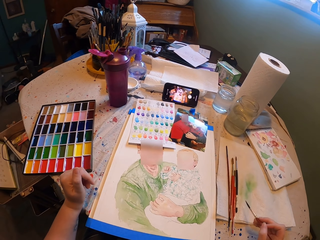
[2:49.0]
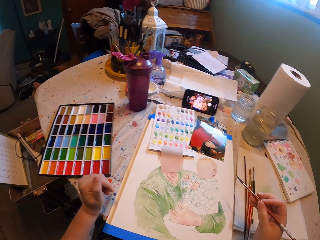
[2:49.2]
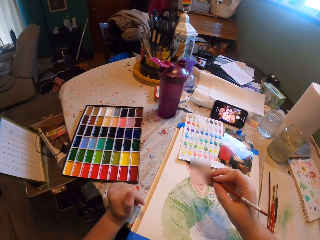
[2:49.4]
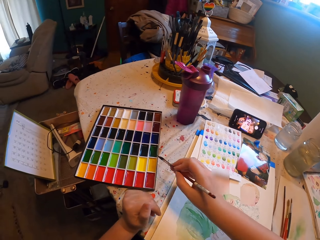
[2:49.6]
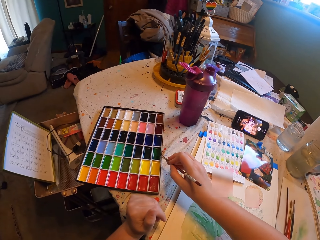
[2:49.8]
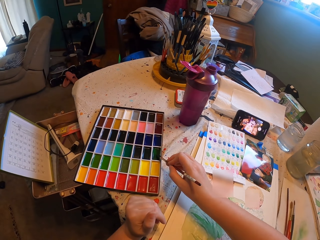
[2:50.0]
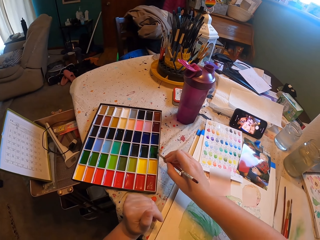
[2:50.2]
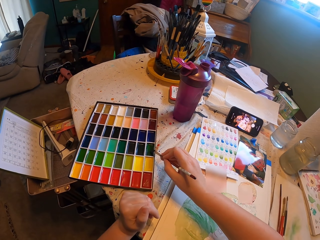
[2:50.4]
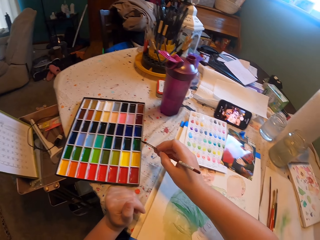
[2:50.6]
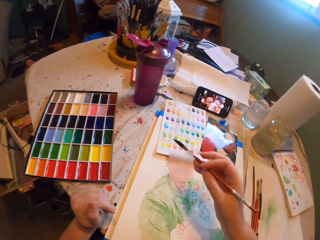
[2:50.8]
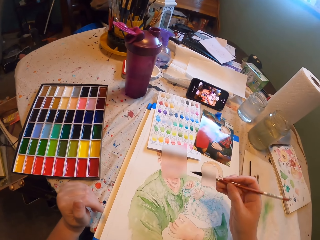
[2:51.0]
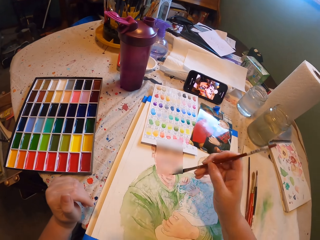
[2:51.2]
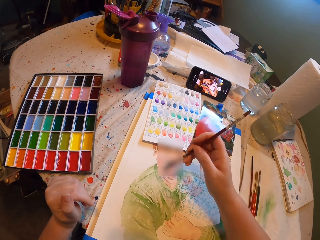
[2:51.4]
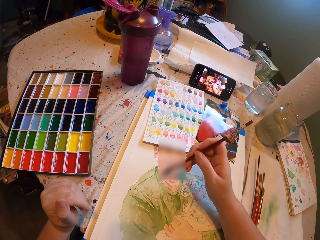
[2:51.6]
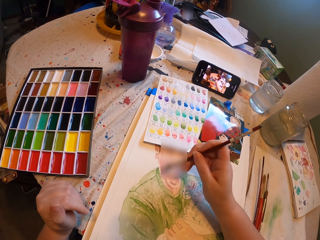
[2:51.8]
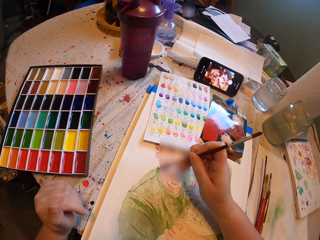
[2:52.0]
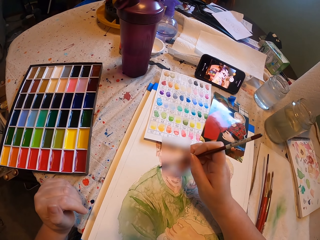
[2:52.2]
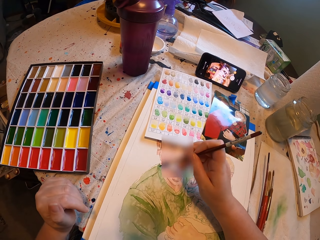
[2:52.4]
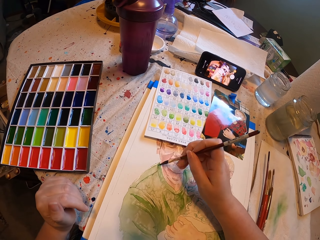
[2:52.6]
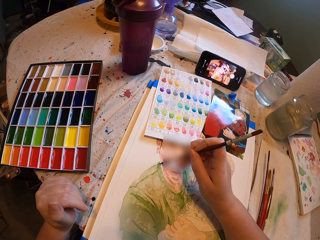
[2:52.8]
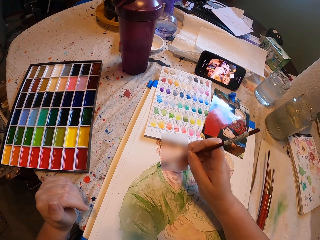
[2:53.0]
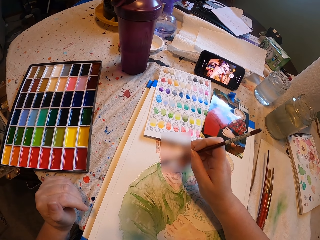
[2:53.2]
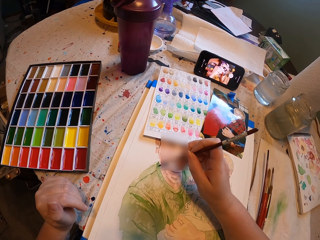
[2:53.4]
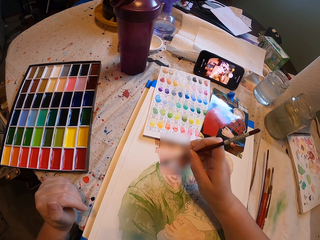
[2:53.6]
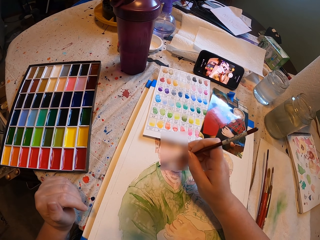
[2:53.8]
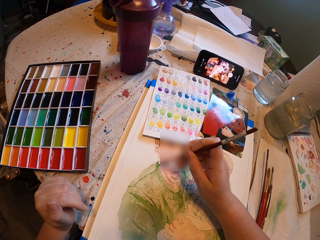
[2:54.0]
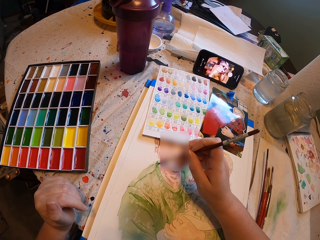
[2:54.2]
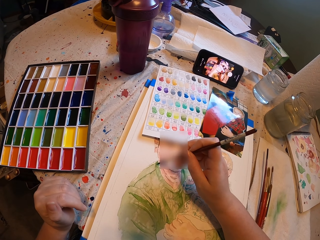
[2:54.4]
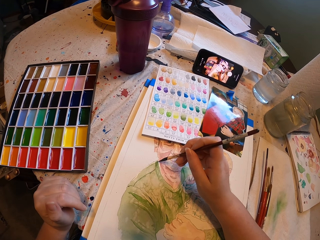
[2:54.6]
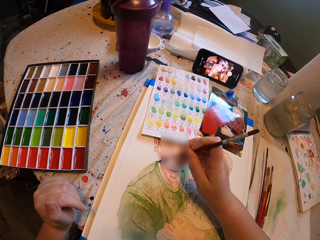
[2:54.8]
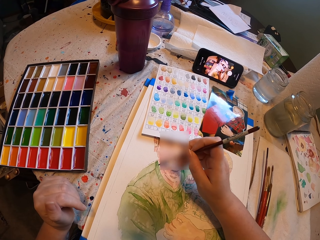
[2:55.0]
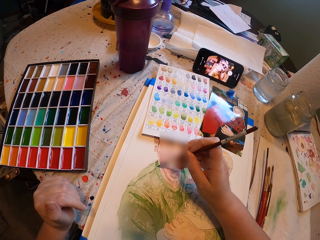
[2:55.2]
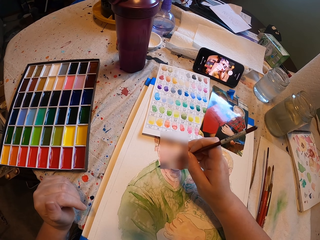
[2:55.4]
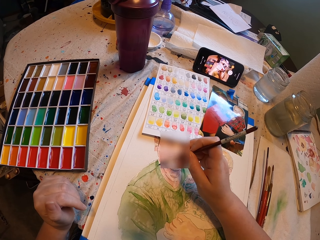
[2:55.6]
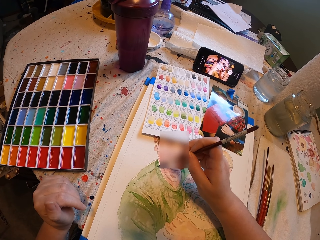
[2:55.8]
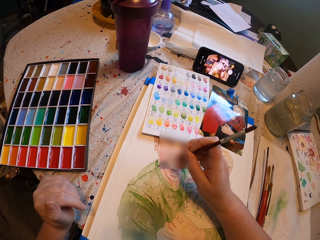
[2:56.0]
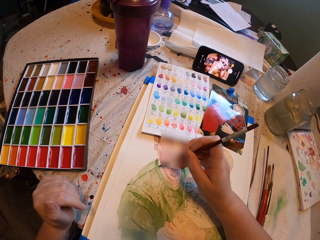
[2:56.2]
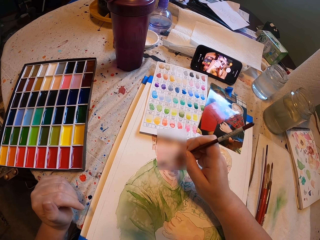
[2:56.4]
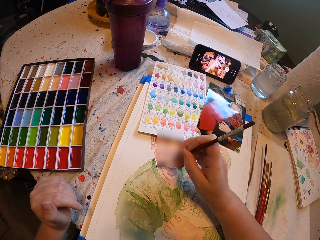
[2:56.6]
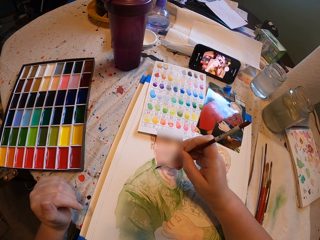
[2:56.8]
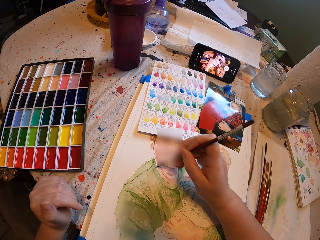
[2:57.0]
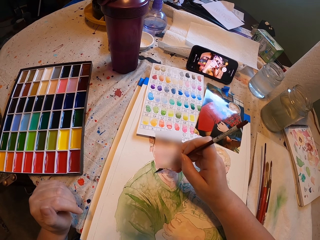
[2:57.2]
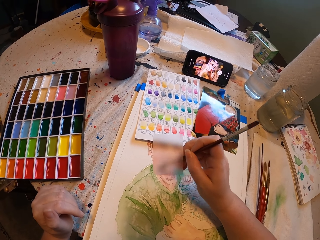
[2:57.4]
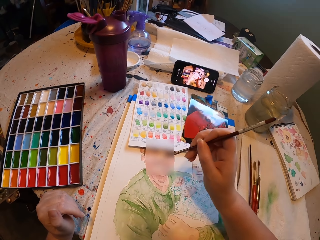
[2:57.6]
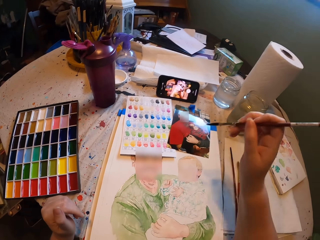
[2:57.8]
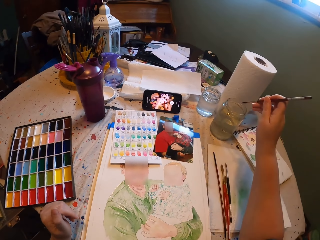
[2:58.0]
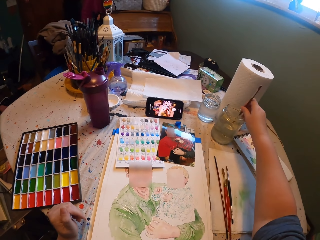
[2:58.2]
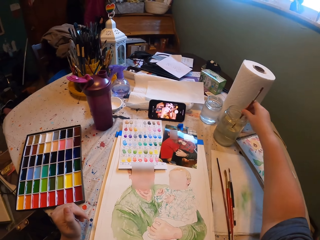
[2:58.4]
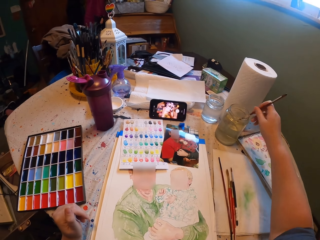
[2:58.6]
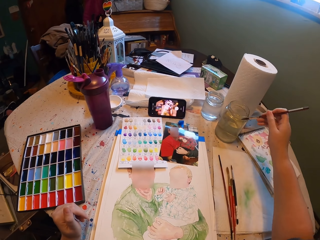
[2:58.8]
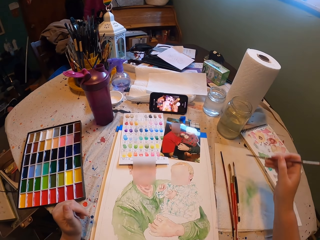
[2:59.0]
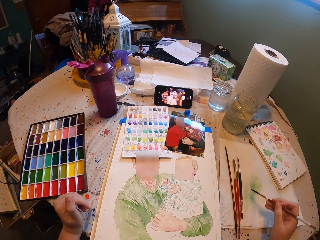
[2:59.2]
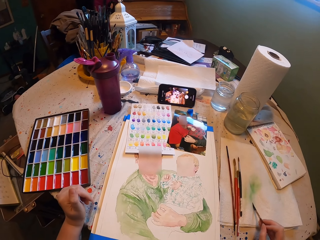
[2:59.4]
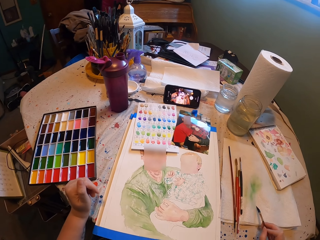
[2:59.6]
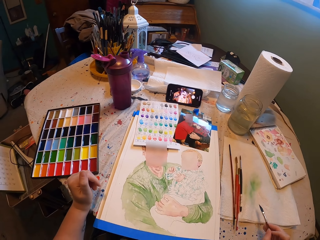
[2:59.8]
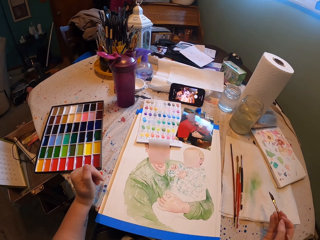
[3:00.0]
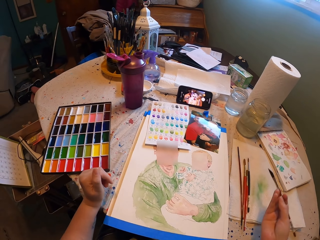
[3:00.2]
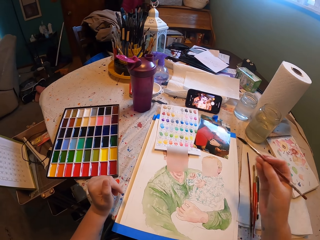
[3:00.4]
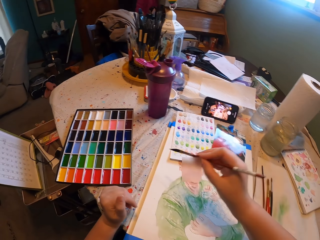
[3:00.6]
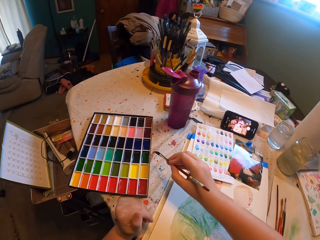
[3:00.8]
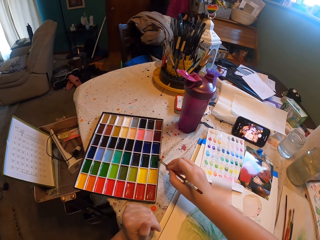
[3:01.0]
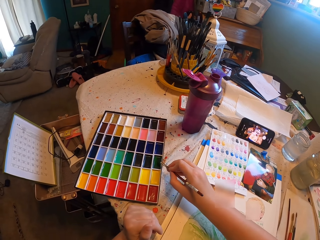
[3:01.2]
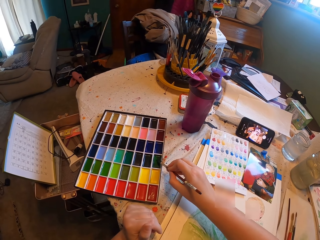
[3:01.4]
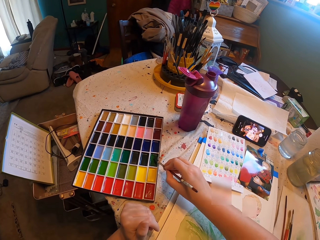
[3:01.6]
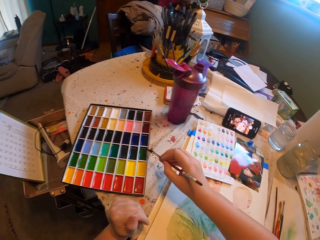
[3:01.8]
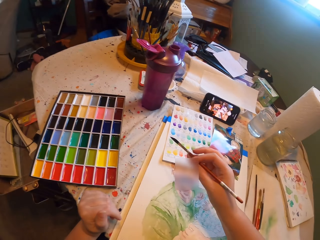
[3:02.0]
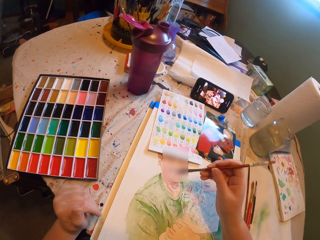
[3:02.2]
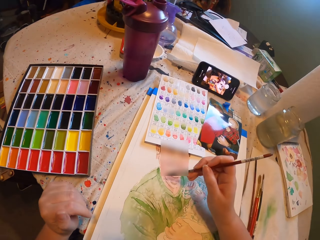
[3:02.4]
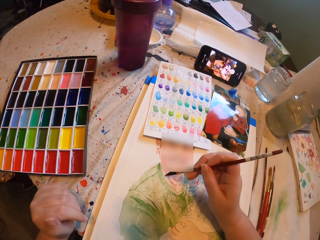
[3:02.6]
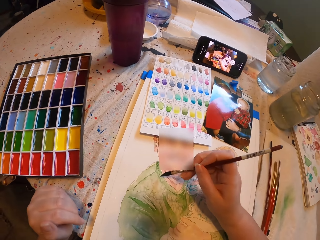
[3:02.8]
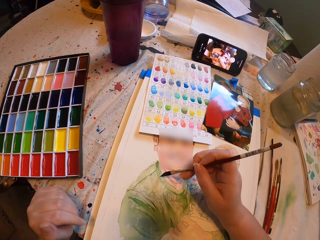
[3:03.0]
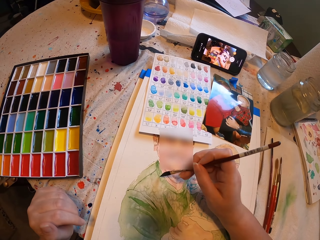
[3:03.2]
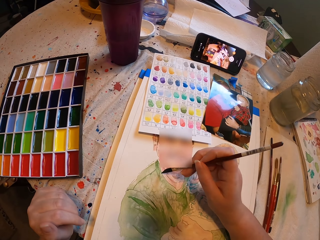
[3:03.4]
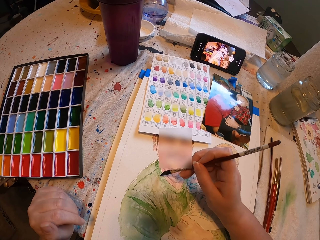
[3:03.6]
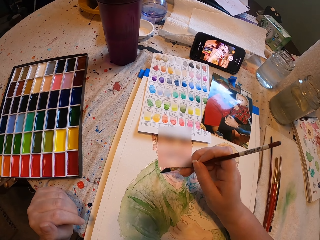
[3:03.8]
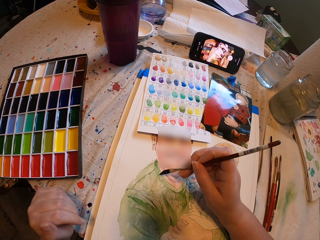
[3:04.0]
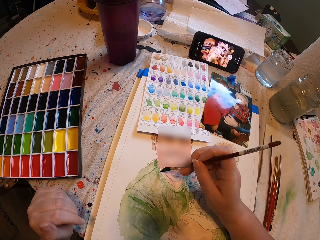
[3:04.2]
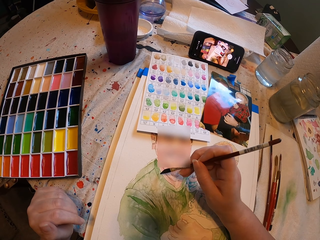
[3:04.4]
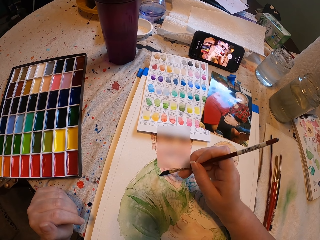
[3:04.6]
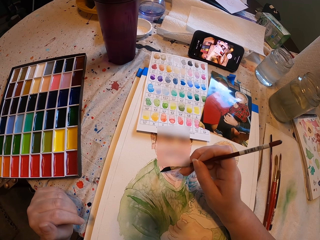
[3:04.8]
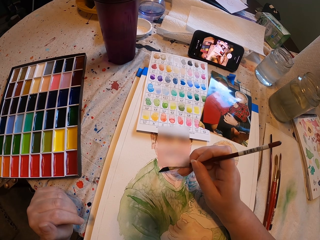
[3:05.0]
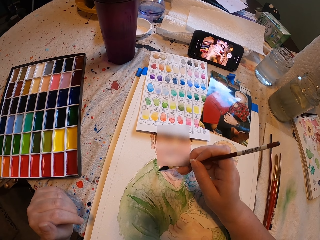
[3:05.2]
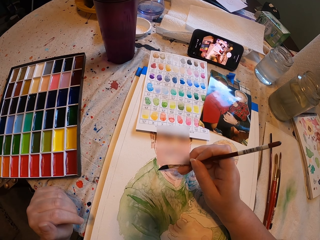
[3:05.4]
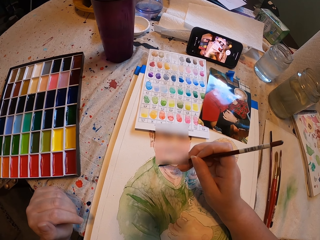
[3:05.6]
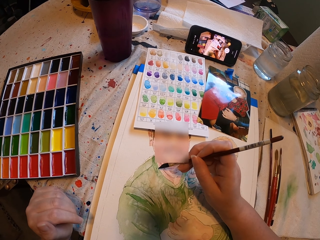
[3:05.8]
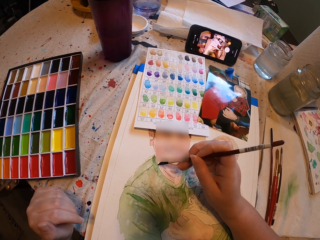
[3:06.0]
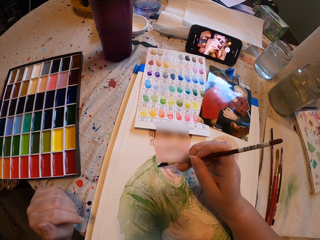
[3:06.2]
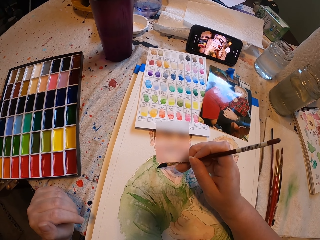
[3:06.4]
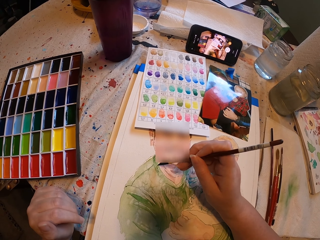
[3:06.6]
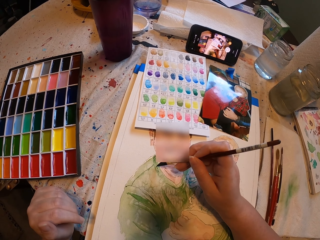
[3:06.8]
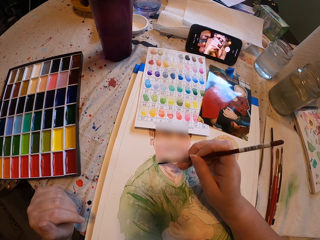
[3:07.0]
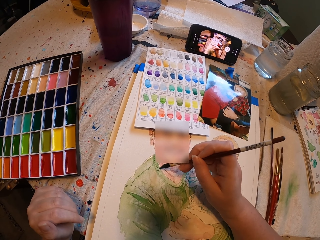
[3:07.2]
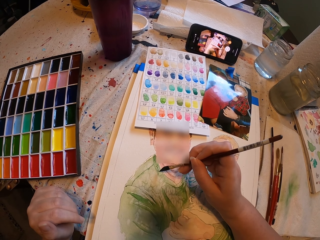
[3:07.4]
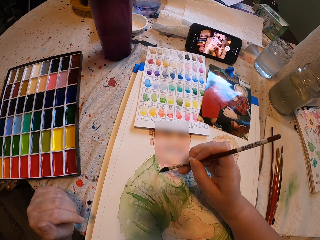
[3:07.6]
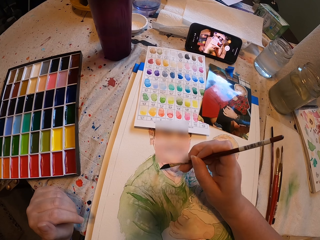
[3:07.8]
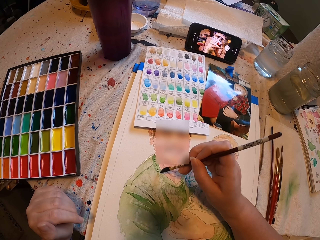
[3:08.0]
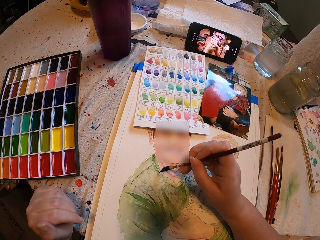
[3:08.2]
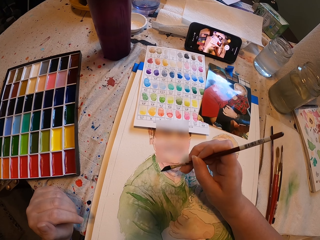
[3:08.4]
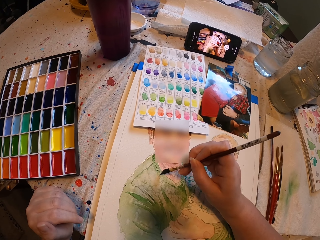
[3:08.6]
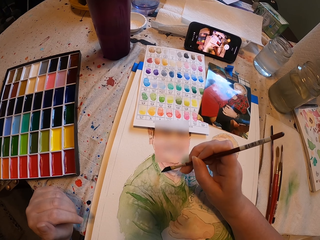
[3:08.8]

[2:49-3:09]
The camera wearer dips the brush in the paint and paints the drawing. They dip the brush in water, rub the paintbrush on a paper, remove excess water on the brush, dip the brush in the paint, and paint the drawing.

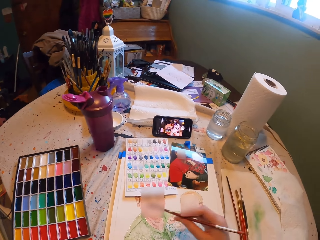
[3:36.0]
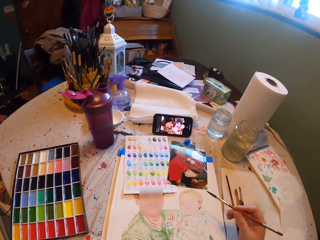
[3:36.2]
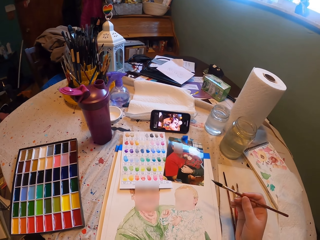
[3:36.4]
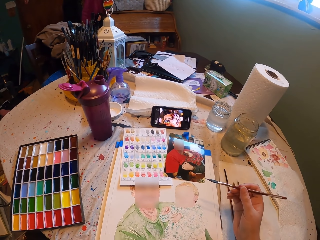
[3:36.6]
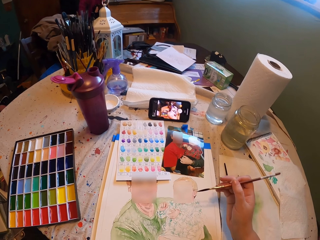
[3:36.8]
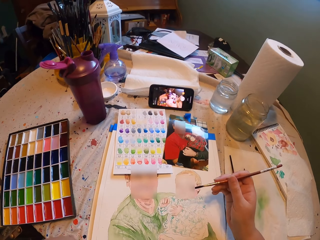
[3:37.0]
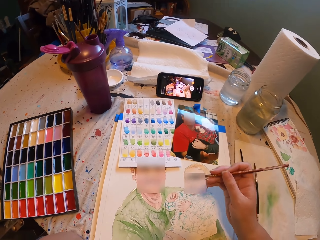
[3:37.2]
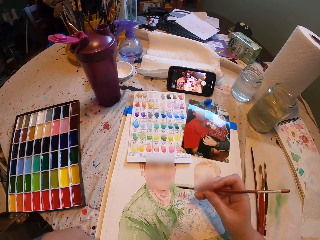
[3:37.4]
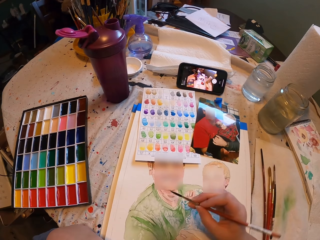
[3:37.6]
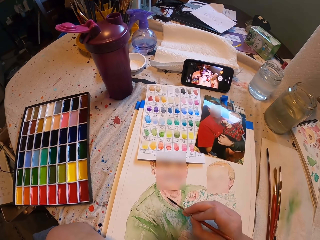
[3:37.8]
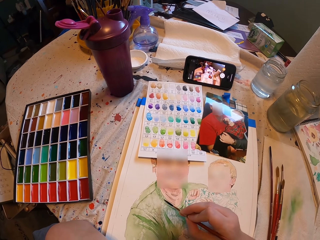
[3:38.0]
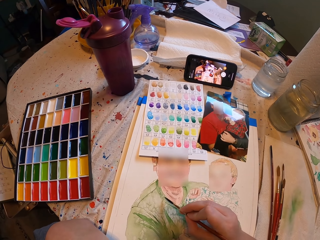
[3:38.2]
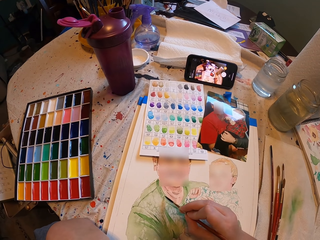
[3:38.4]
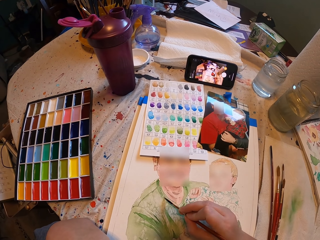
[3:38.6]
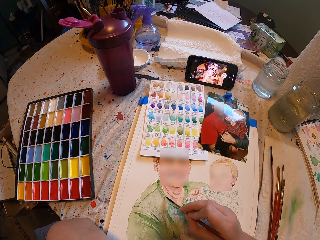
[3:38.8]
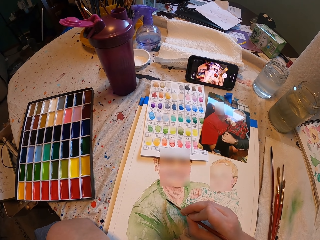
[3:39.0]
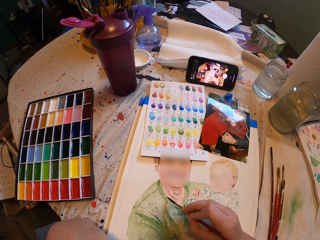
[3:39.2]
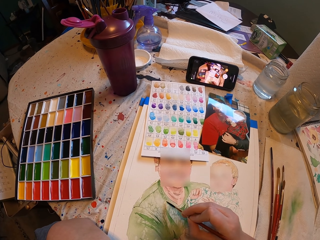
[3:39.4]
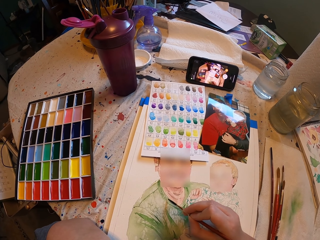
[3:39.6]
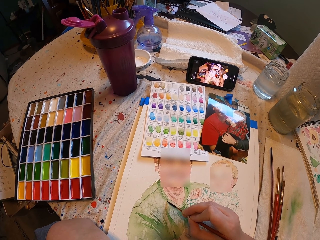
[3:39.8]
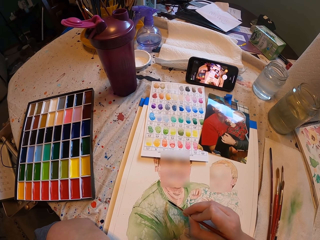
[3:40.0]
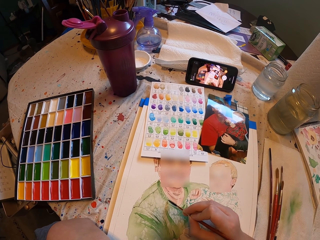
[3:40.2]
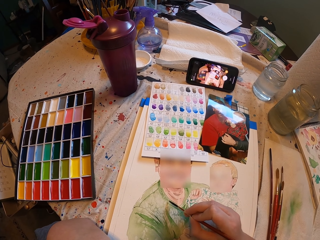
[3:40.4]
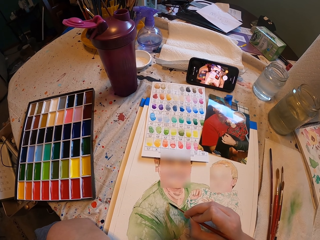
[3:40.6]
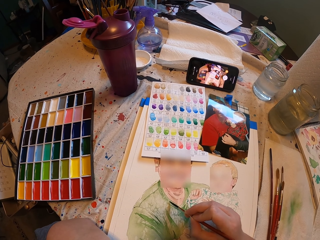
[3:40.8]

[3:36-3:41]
The camera wearer paints the drawing.
